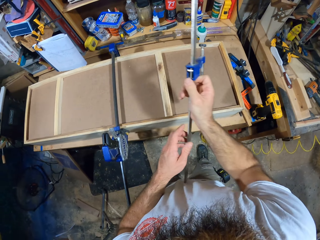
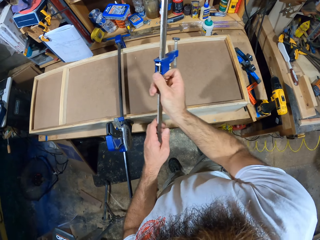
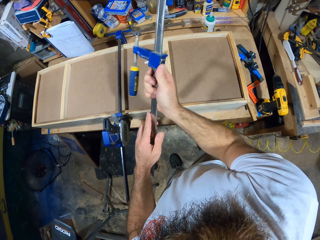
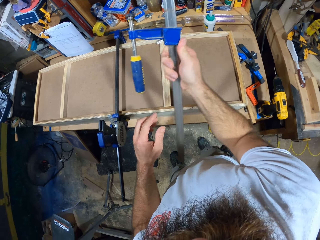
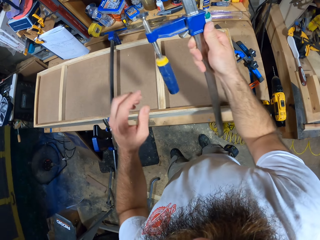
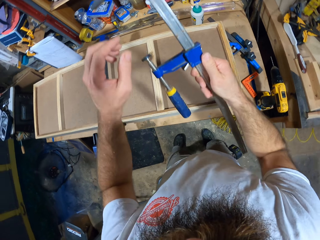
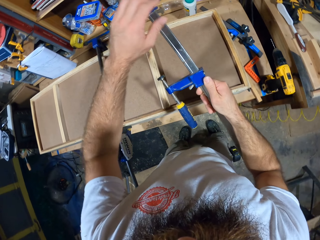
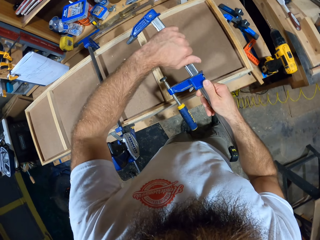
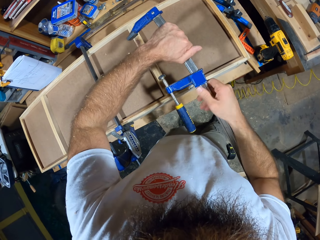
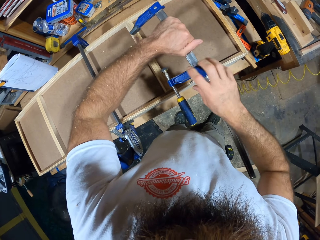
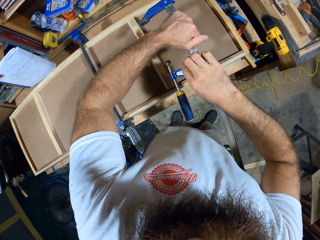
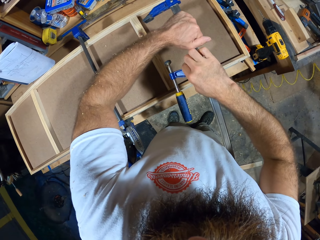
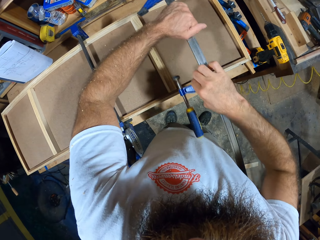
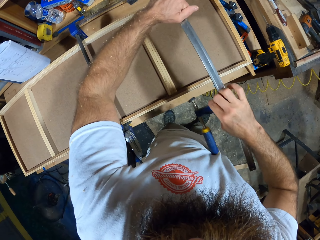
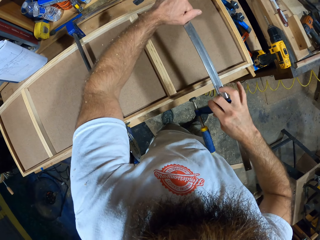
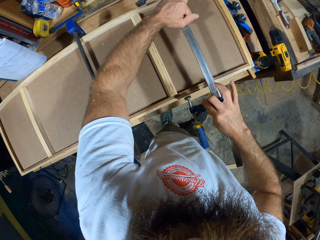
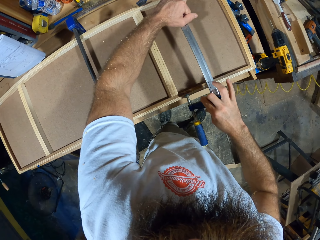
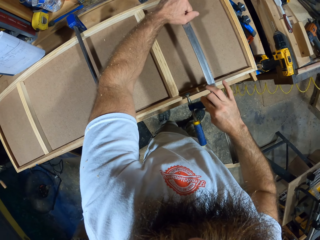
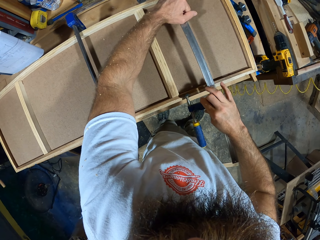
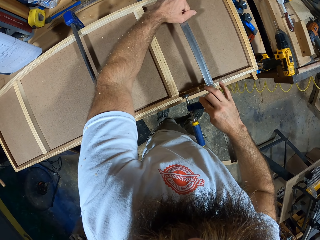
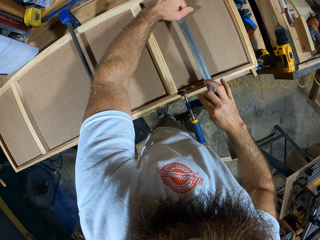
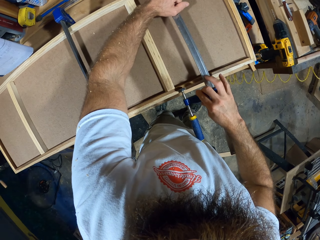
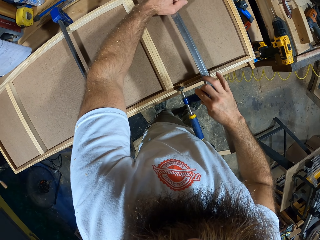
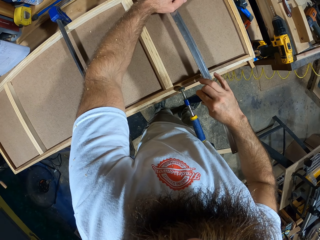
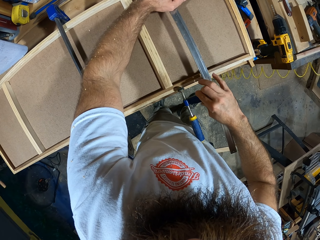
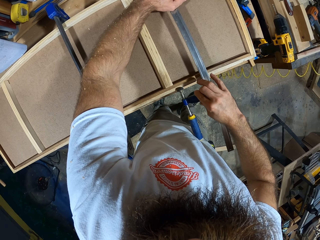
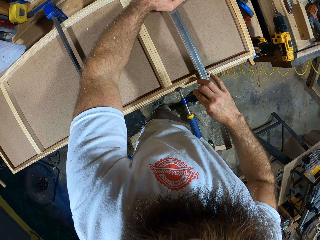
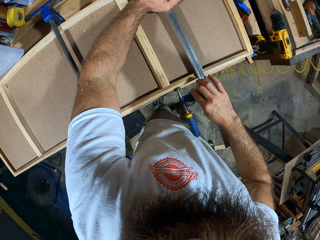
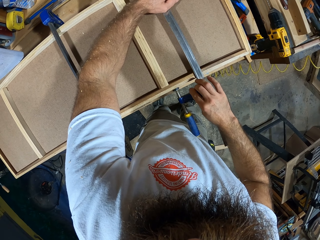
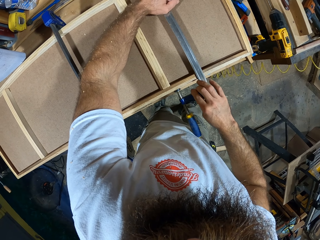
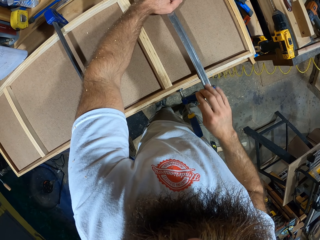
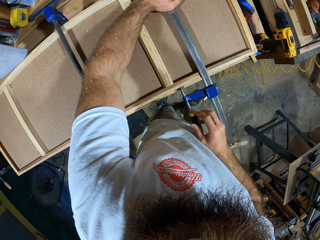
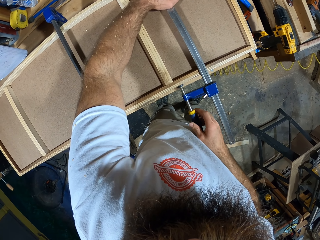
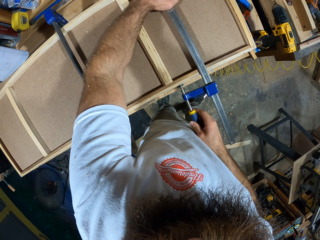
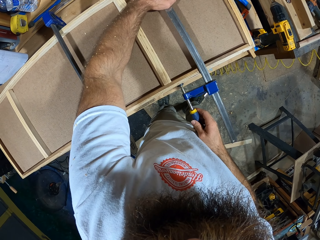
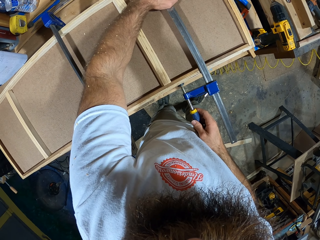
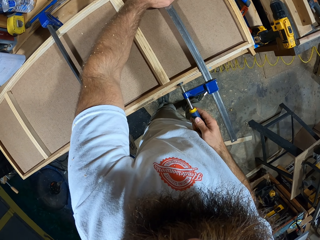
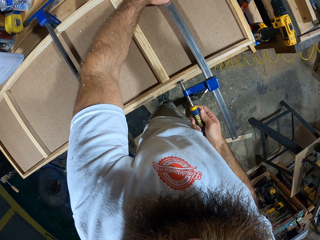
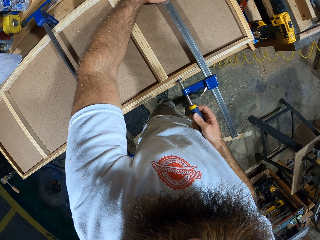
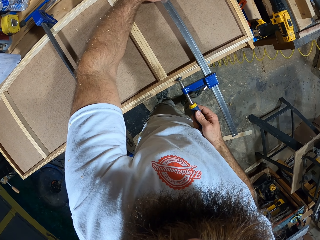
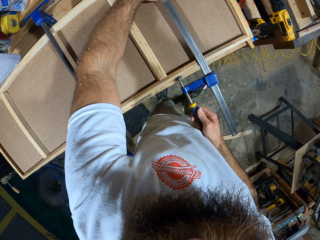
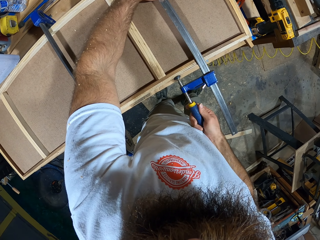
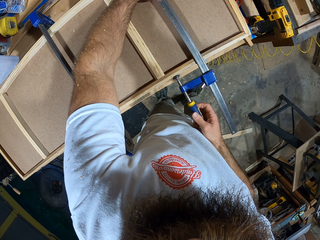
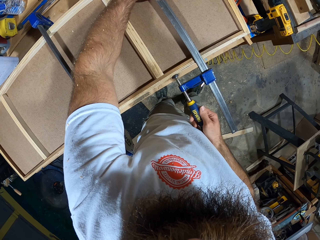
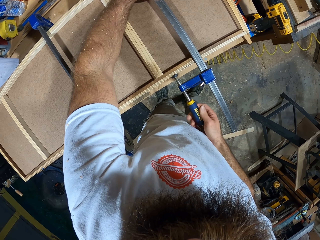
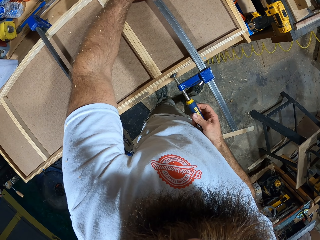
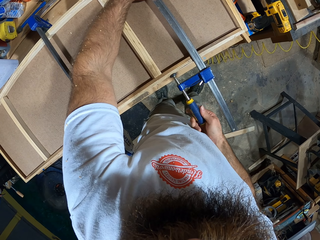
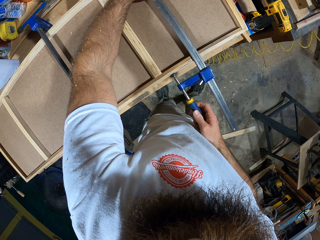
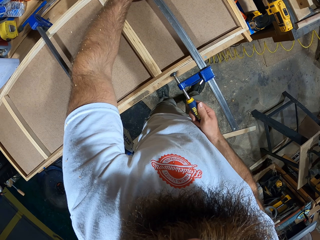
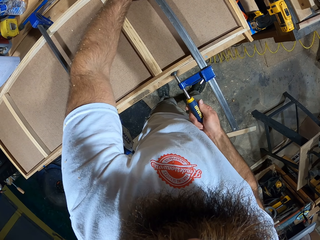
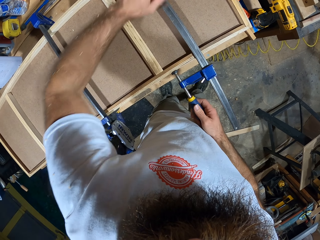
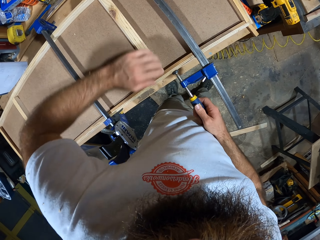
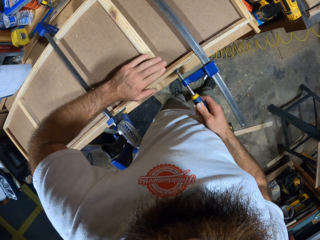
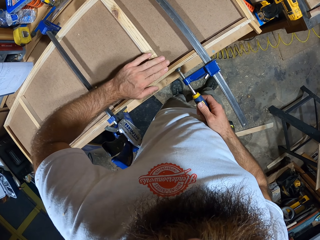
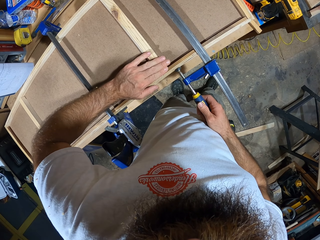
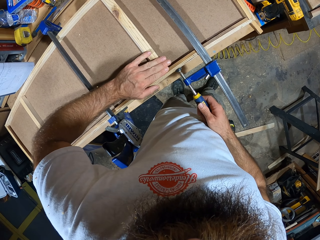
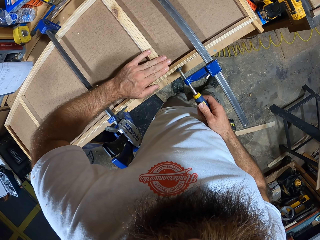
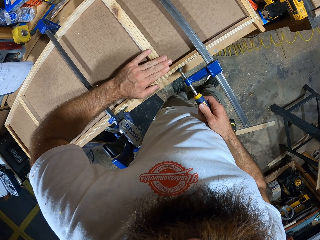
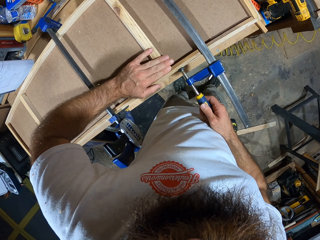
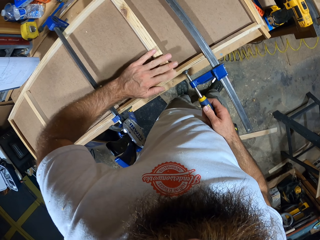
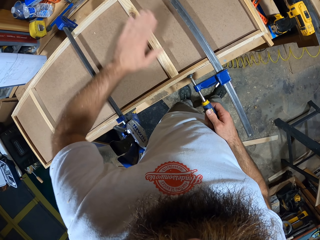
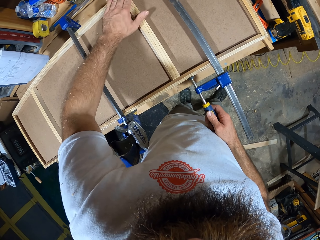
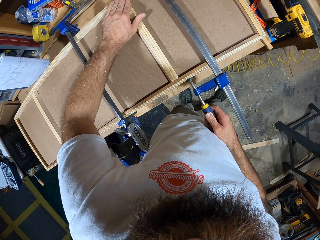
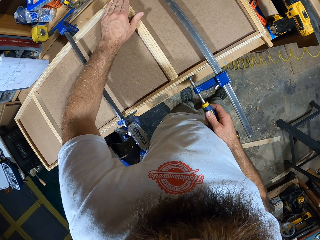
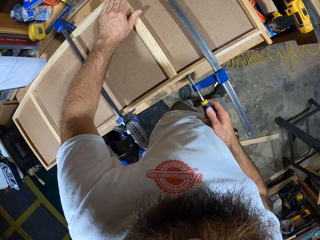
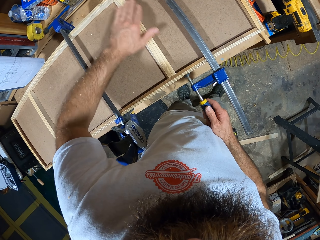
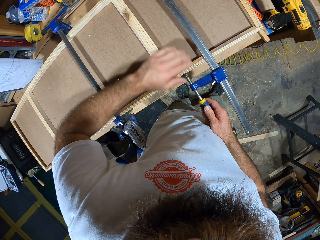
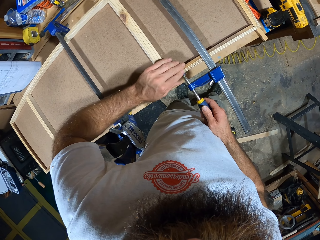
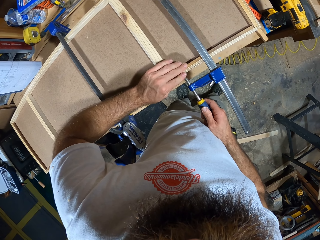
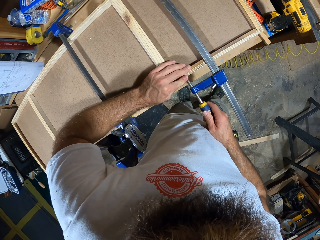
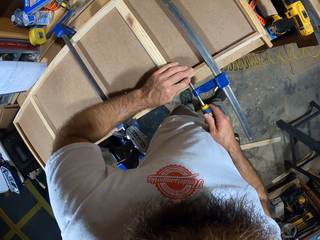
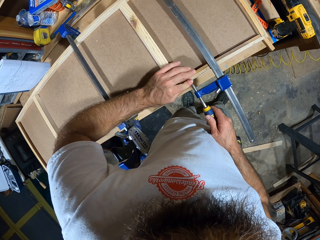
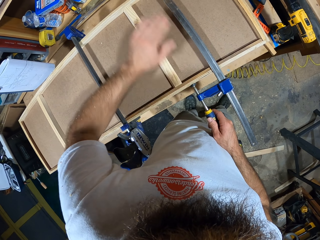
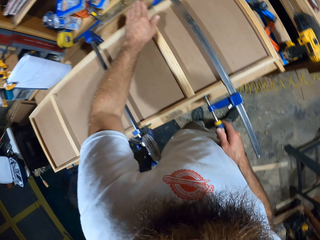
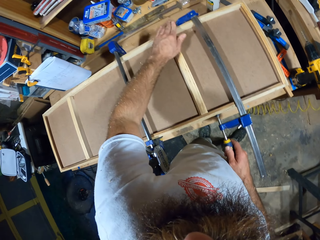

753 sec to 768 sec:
The camera wearer adjusts the clamp or caliper in his hands. He holds the caliper with both hands. He fixes the caliper on the rectangular frame with both hands. He screws the caliper on the rectangular frame with his right hand. He adjusts a piece of wood on the wooden structure. He places his left hand on the other plank.

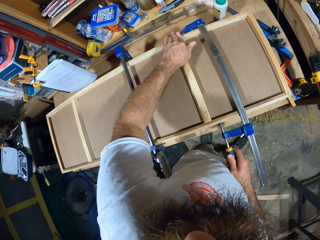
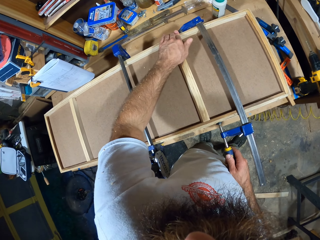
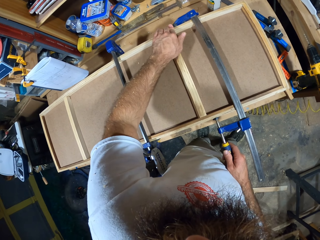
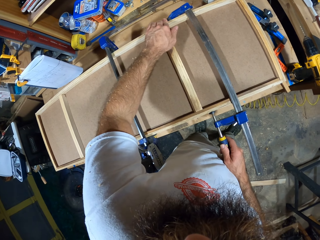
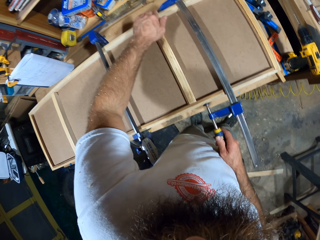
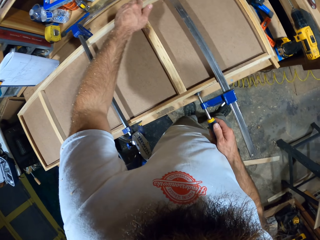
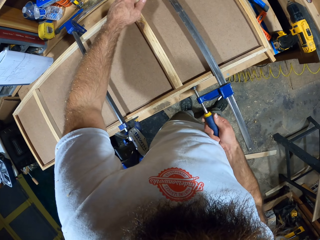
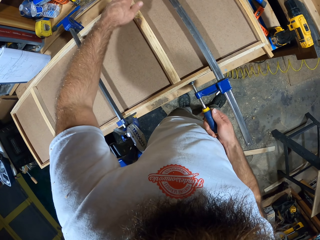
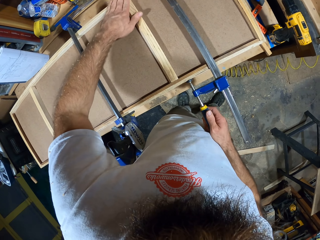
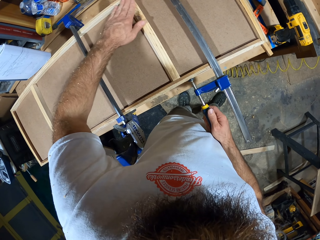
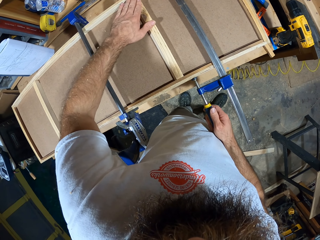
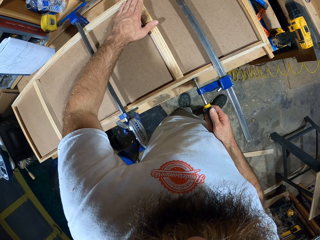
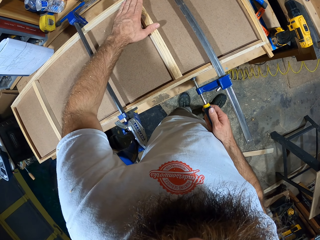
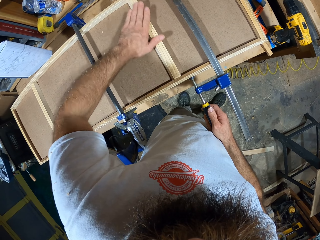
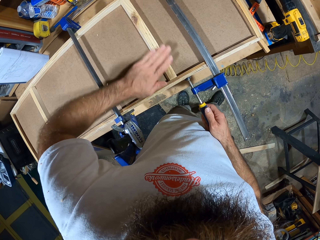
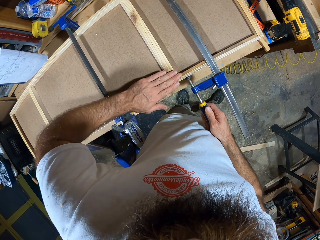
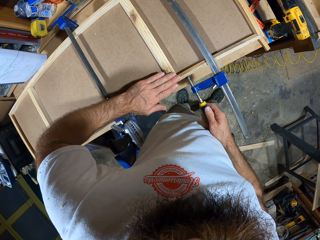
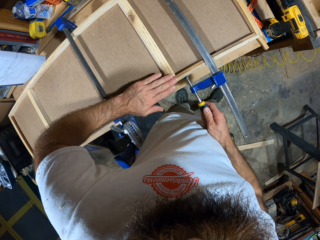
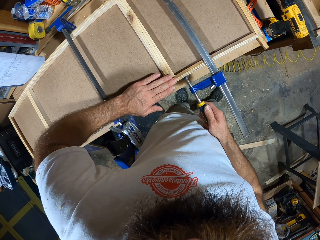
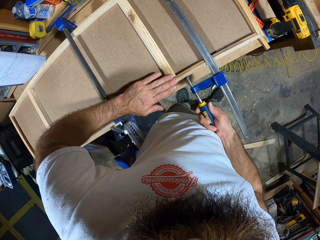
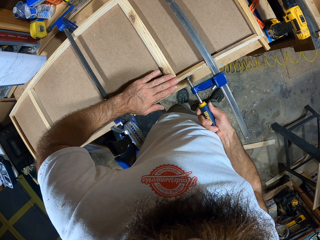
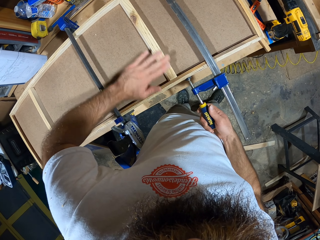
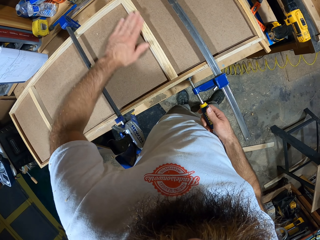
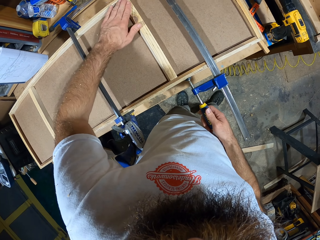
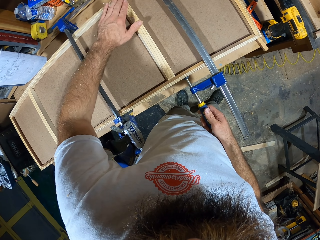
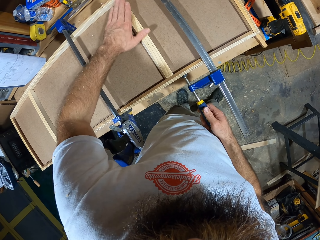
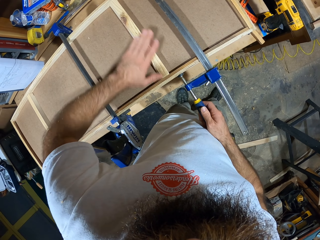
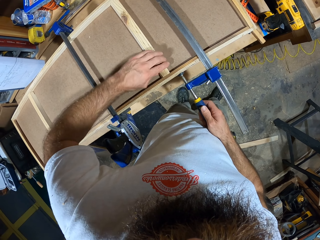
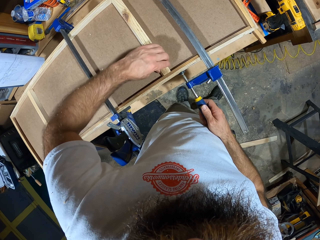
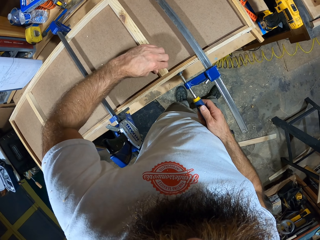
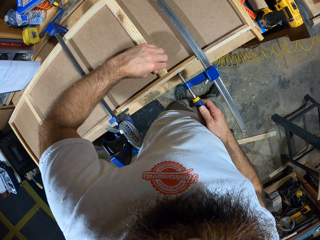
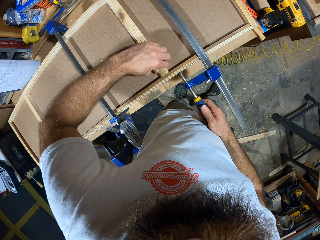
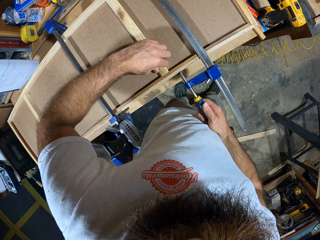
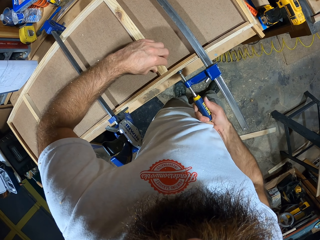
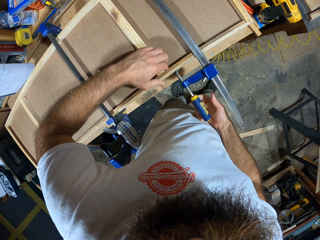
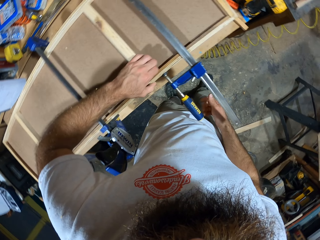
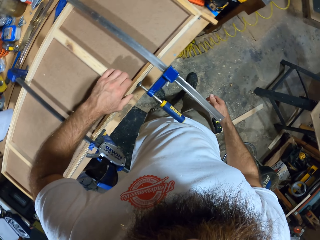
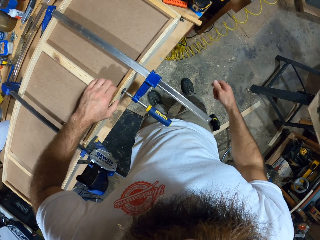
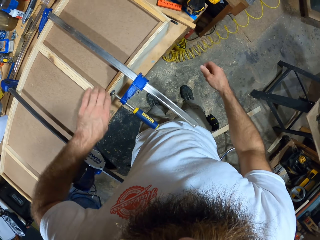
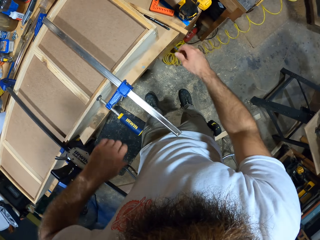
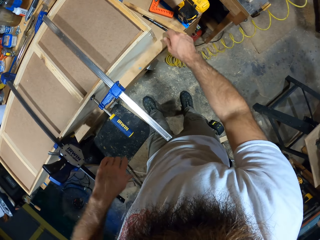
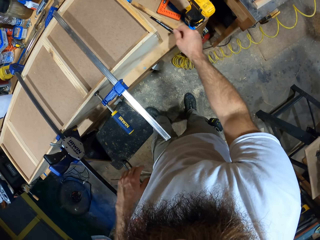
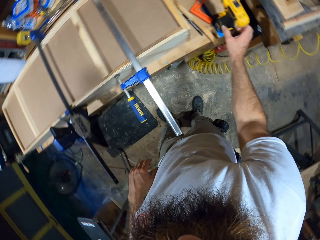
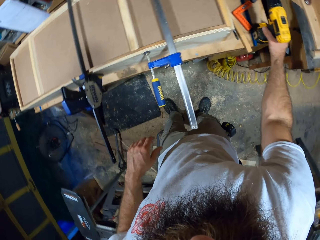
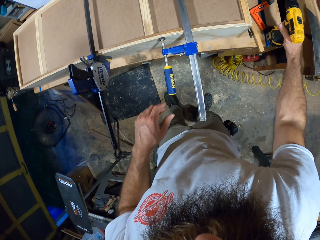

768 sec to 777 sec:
The camera wearer screws the caliper or clamp on the rectangular frame or wooden structure with his right hand.
